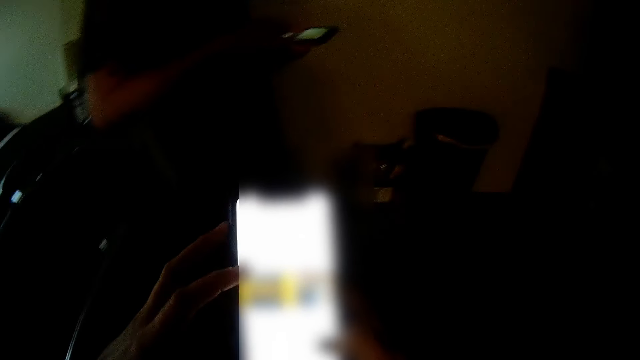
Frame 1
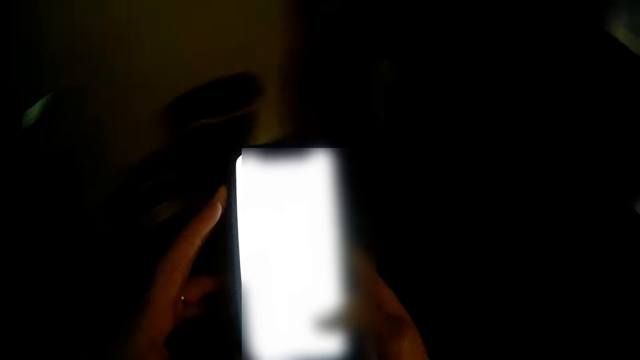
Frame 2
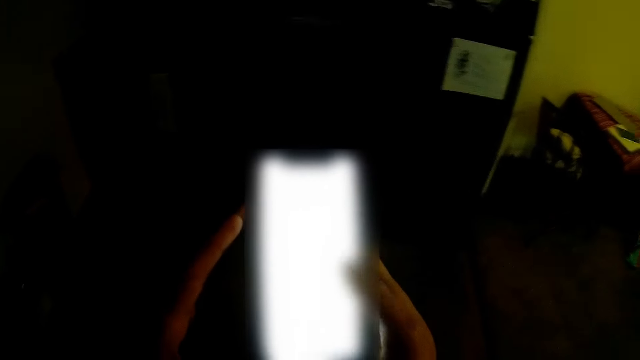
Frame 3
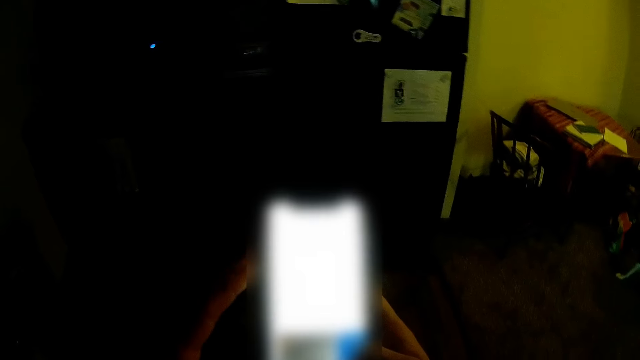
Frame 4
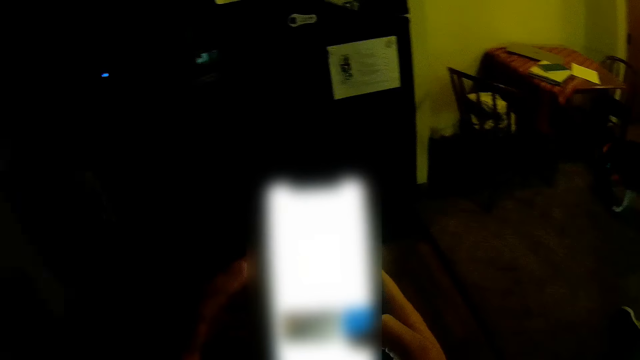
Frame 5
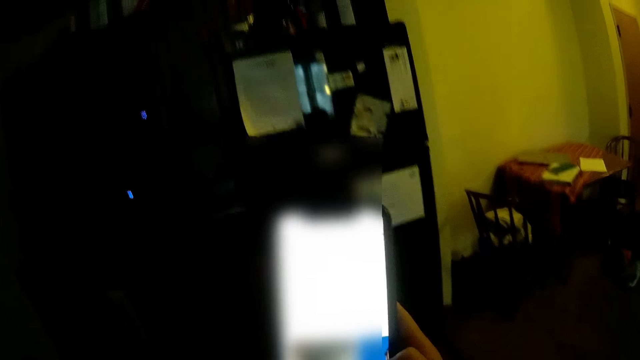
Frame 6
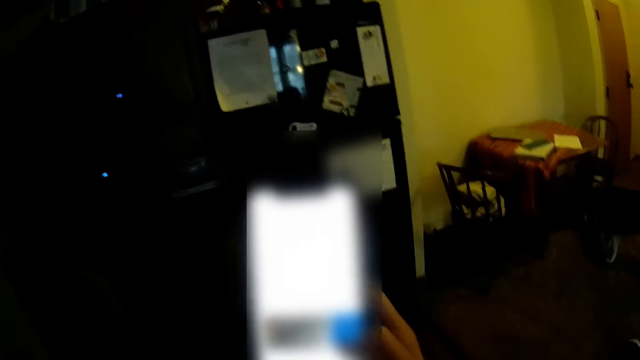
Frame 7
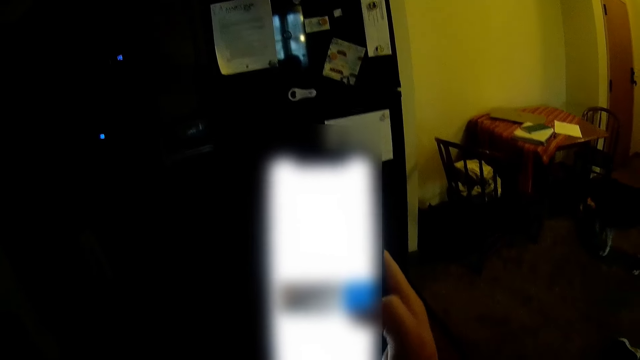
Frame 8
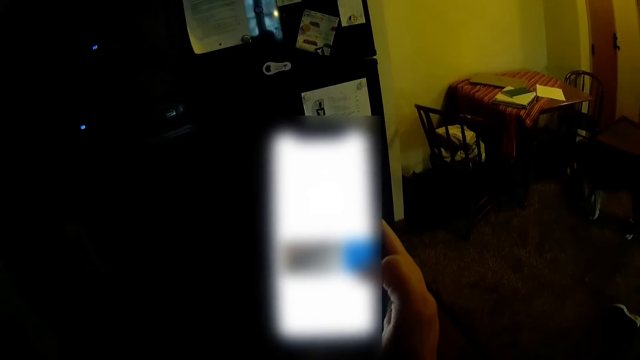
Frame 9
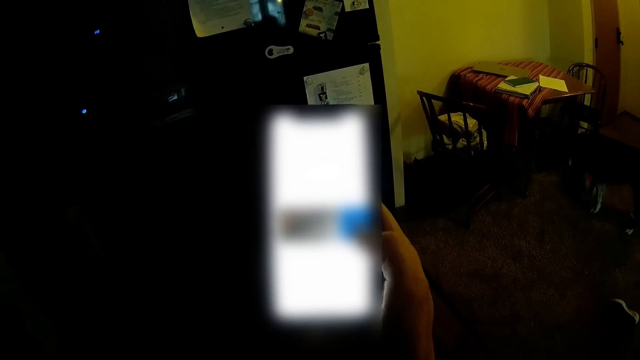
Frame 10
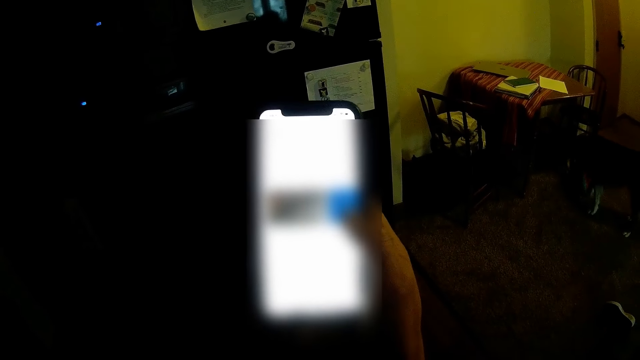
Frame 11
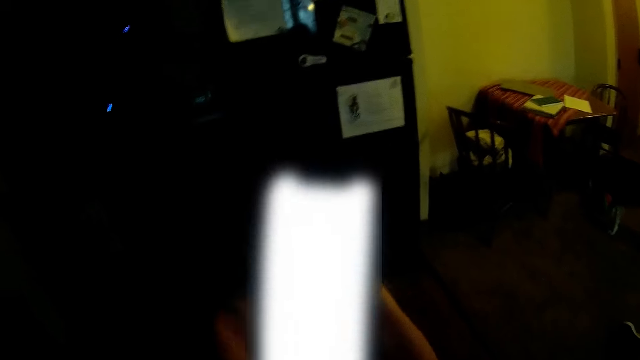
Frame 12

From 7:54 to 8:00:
The camera wearer scrolls through the phone.

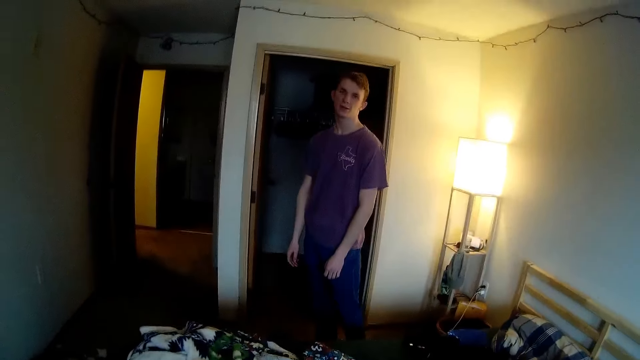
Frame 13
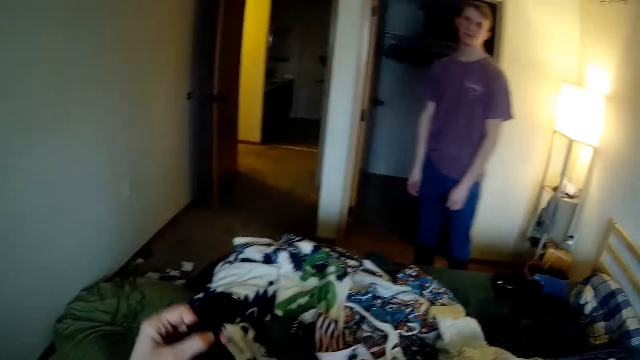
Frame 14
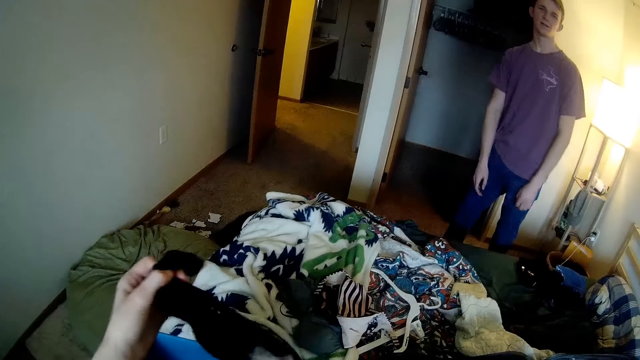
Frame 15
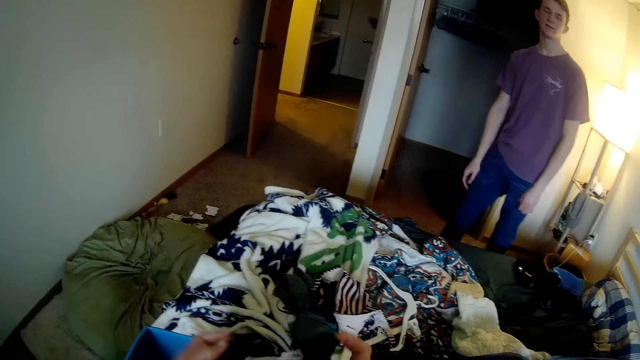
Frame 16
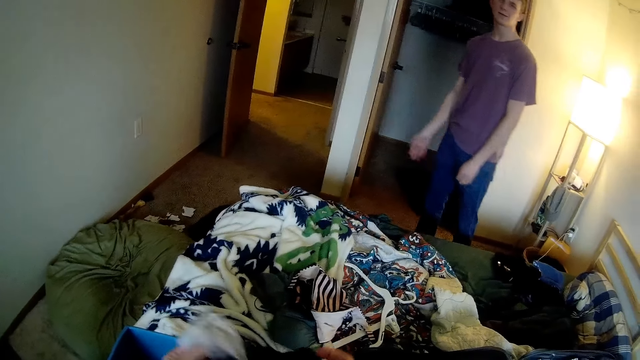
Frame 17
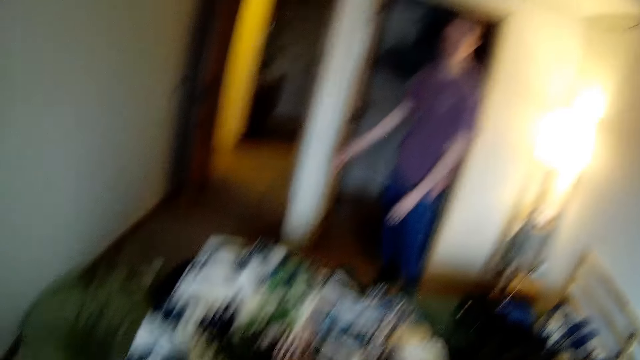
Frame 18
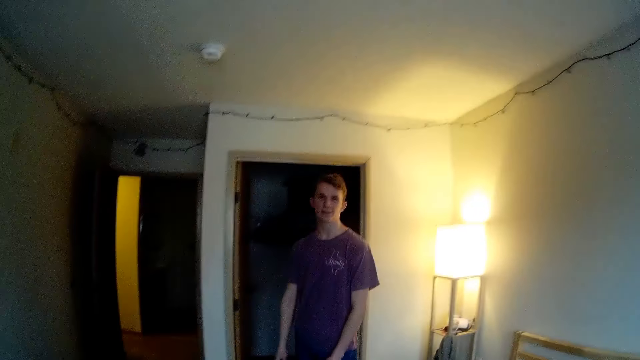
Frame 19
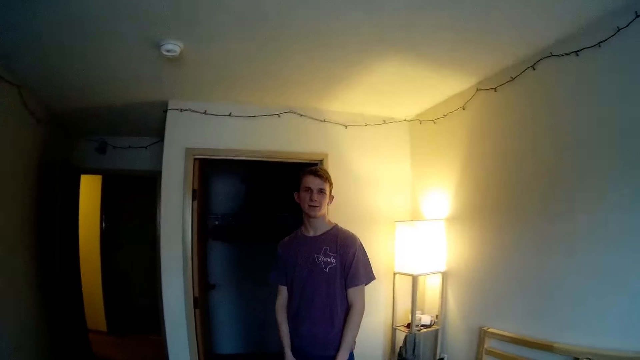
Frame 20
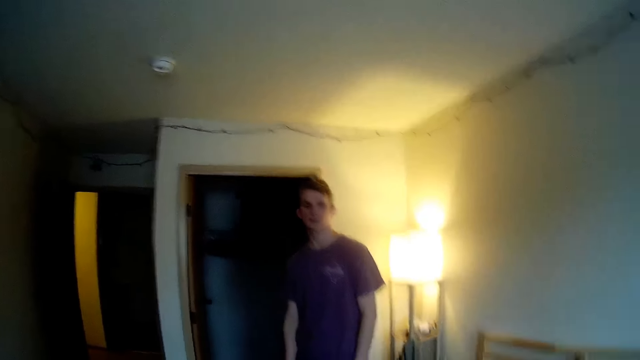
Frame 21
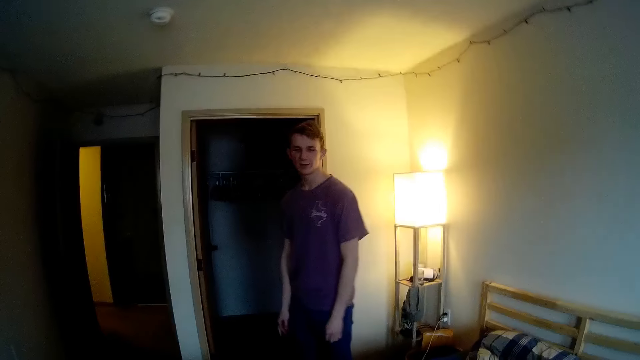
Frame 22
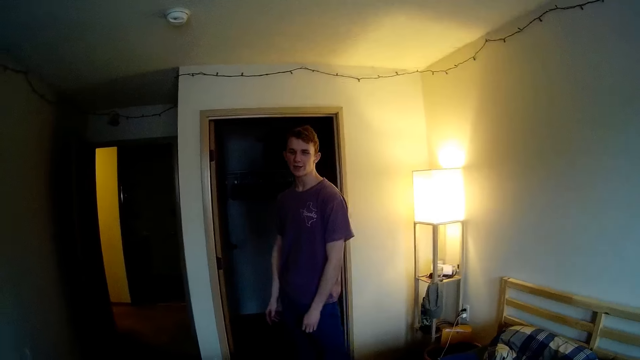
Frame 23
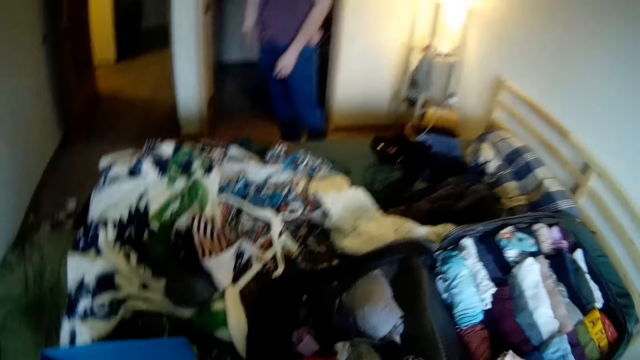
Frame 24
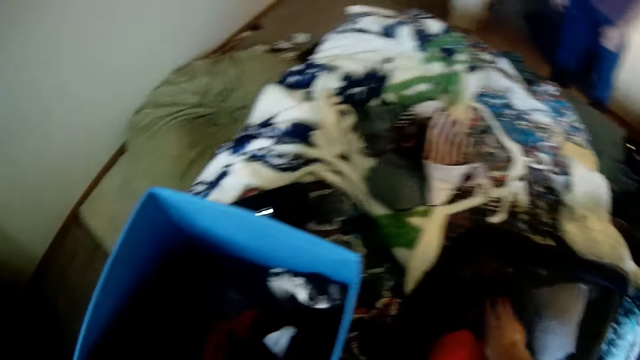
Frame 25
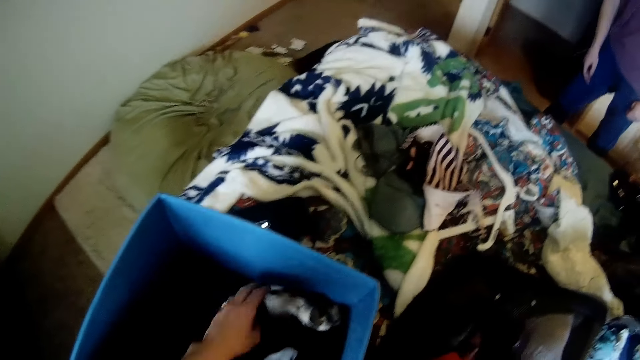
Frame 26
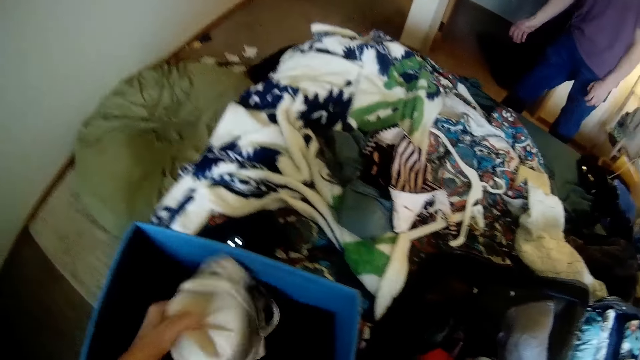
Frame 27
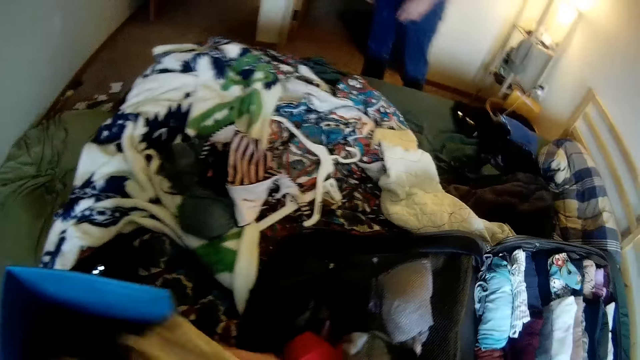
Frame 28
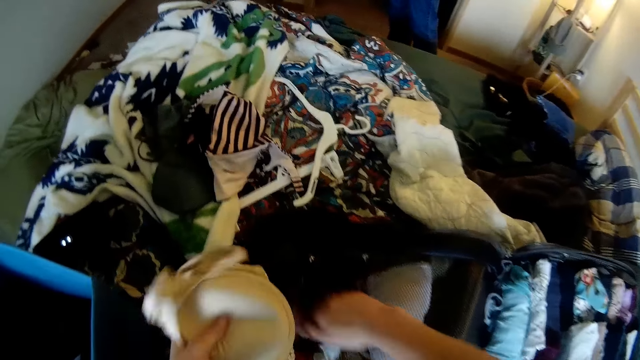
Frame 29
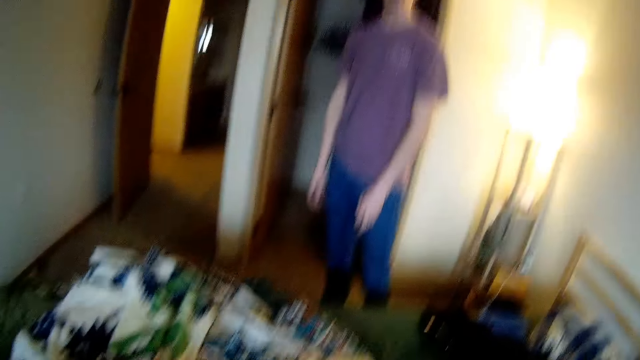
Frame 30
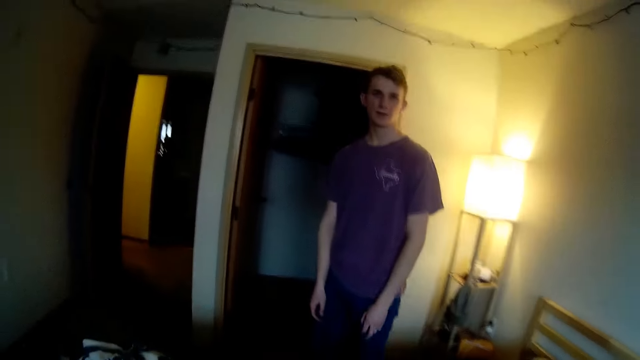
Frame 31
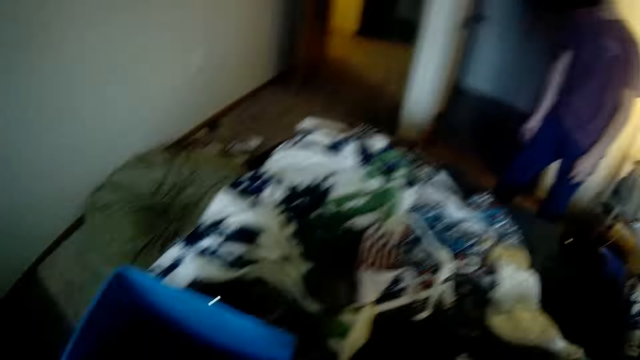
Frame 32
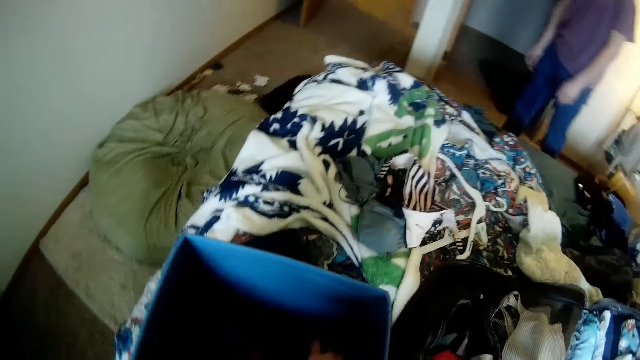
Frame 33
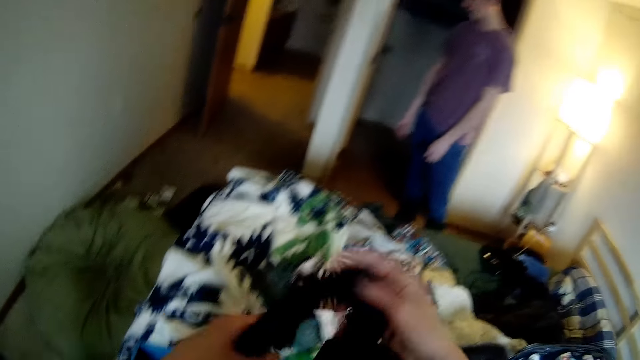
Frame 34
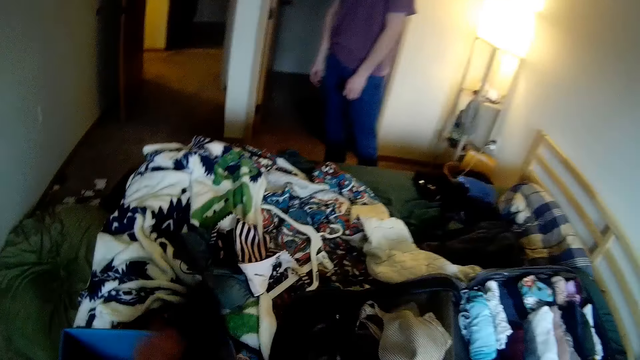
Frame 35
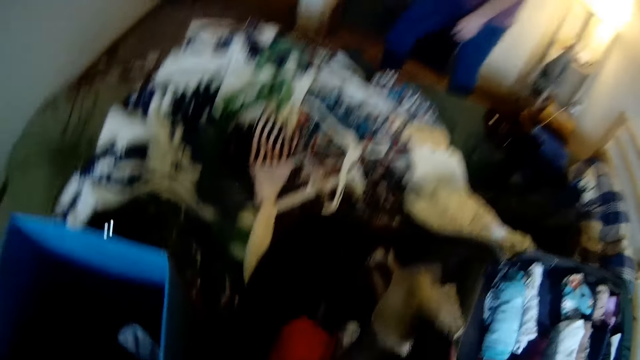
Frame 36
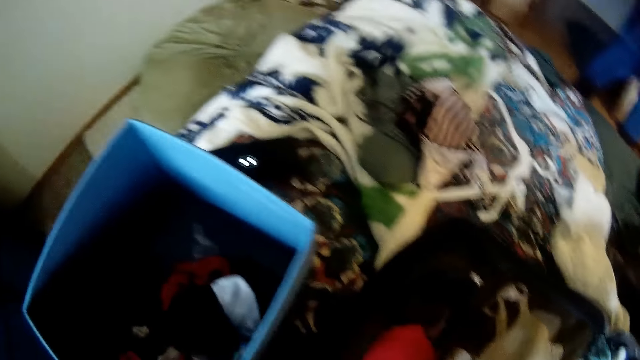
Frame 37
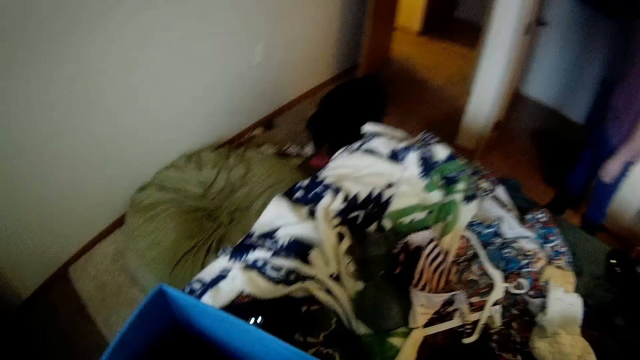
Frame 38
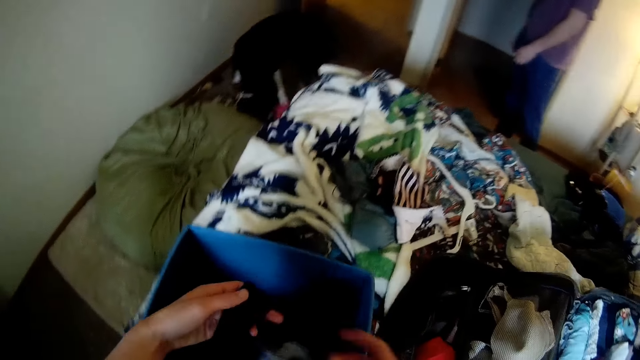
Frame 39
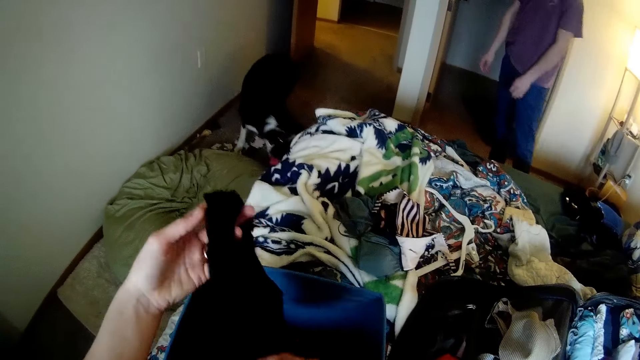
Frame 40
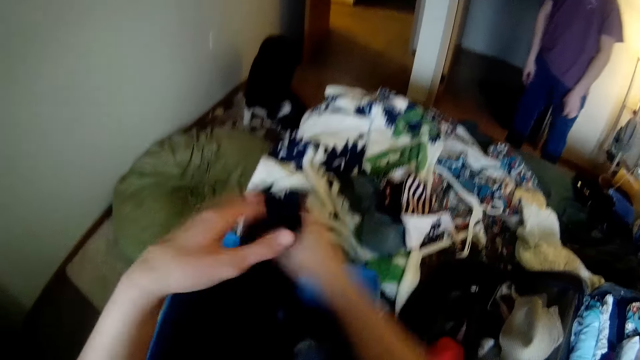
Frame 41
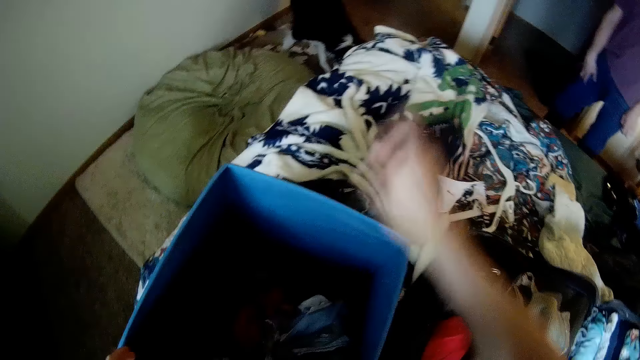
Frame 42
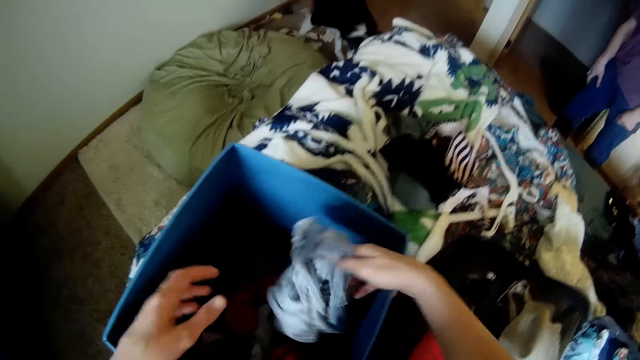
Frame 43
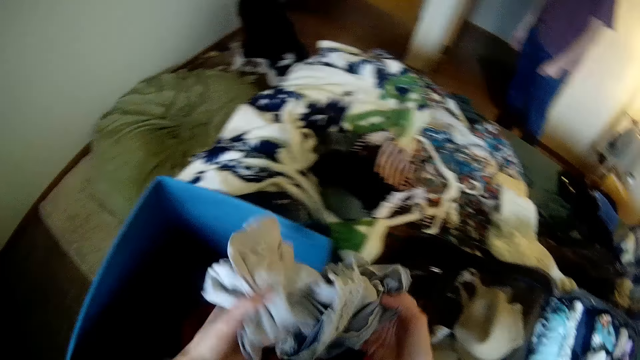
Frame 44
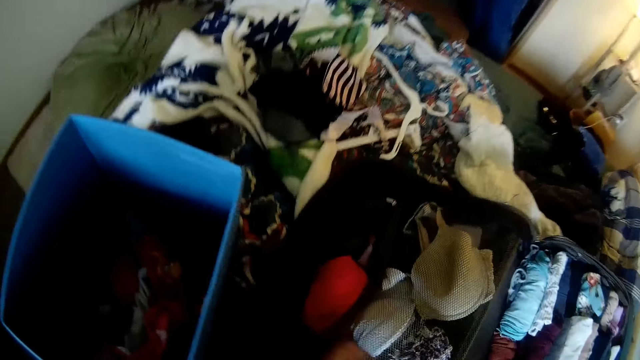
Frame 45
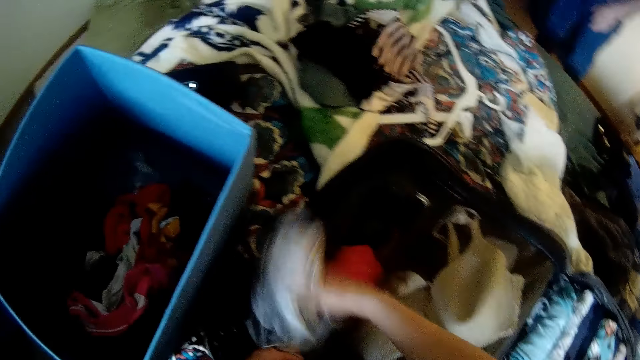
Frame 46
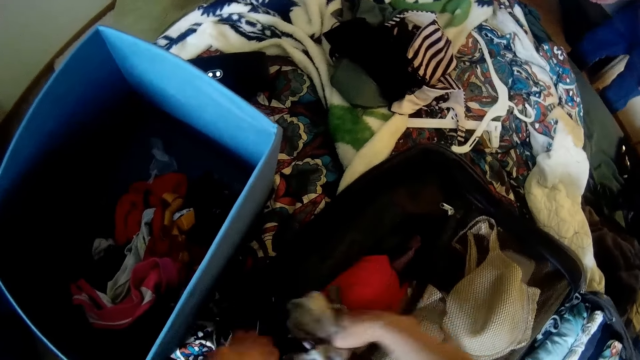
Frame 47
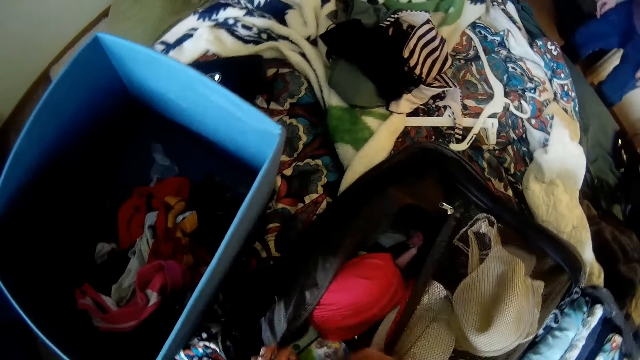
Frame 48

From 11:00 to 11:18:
The camera wearer inspects the underwear. She interacts with the man. She looks at the man. She puts the pant in her left hand in the luggage compartment or bag. She takes a bra from the box with her left hand. She puts the bra in the bag. She interacts with the man. She takes a pant from the box. She puts the pant in her left hand in the luggage compartment. She takes a pant from the box. She drops the pant on the bed. She takes a cloth from the box with her right hand. She puts the cloth in the luggage compartment.
